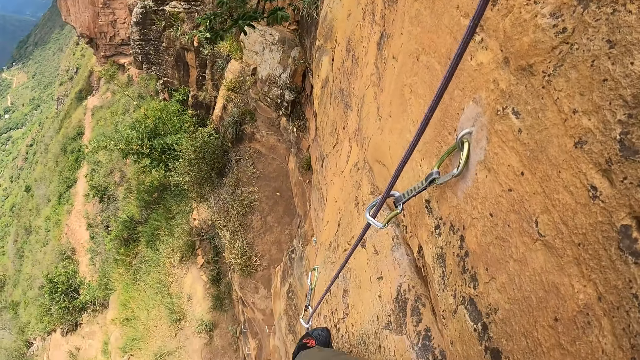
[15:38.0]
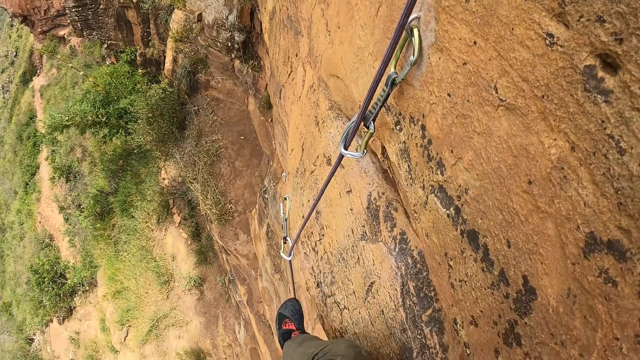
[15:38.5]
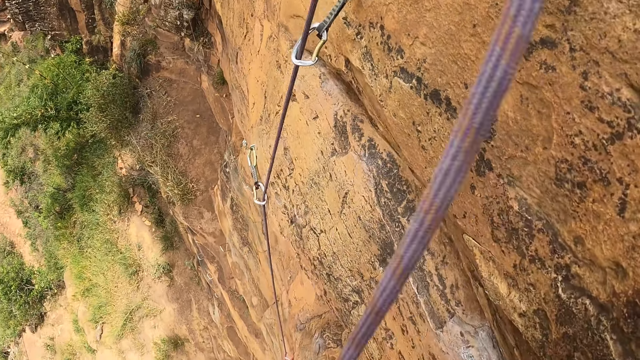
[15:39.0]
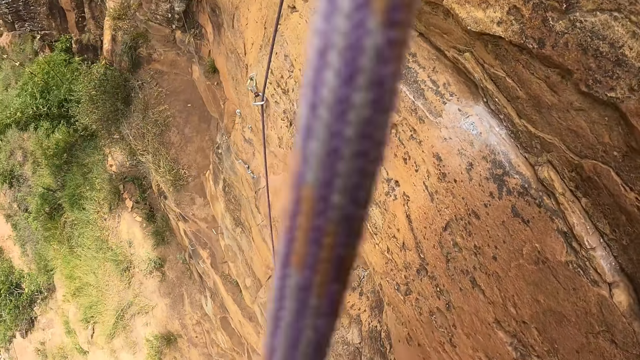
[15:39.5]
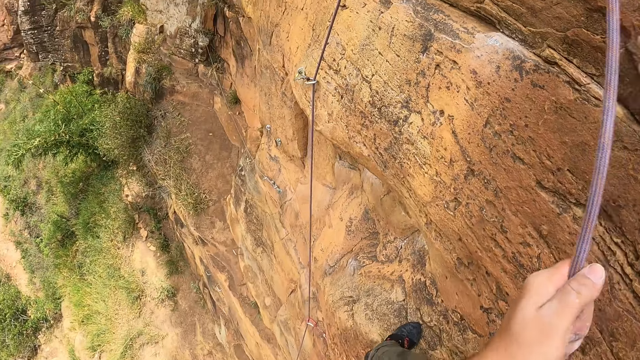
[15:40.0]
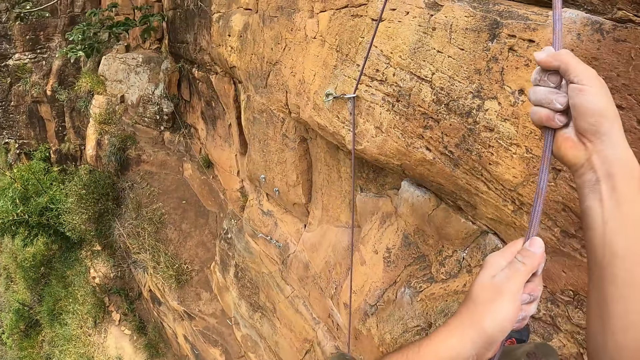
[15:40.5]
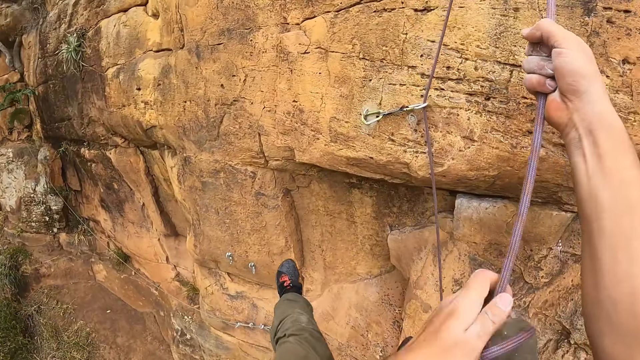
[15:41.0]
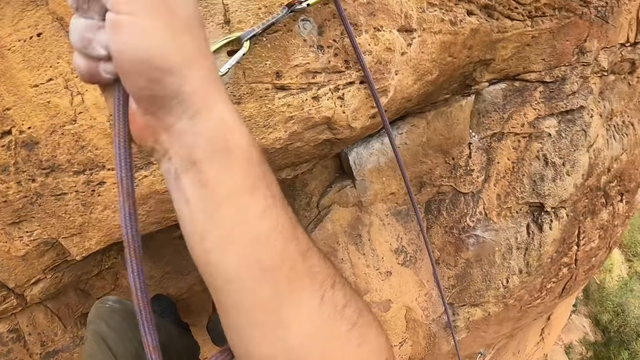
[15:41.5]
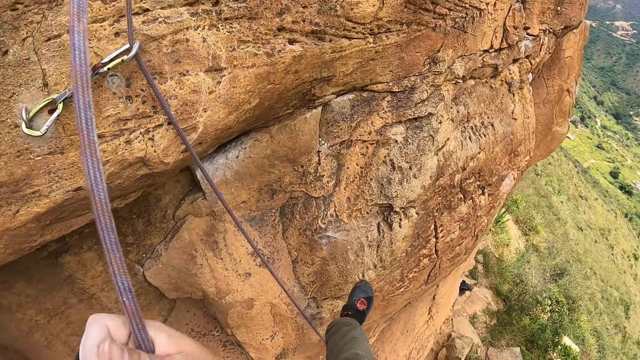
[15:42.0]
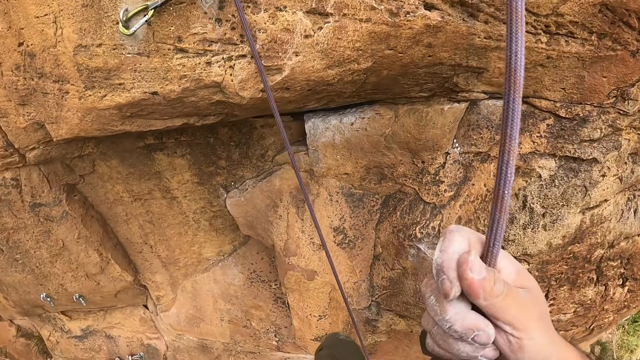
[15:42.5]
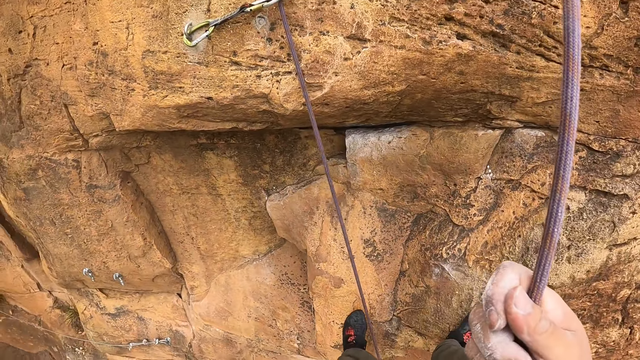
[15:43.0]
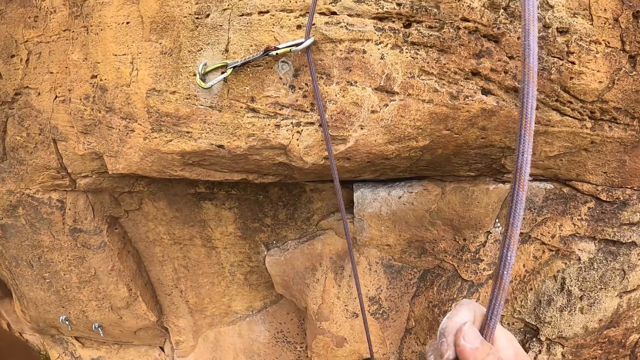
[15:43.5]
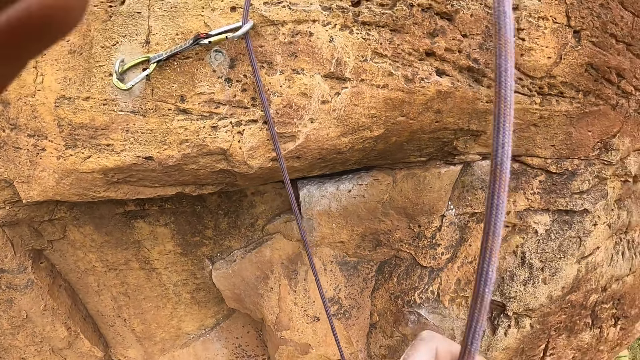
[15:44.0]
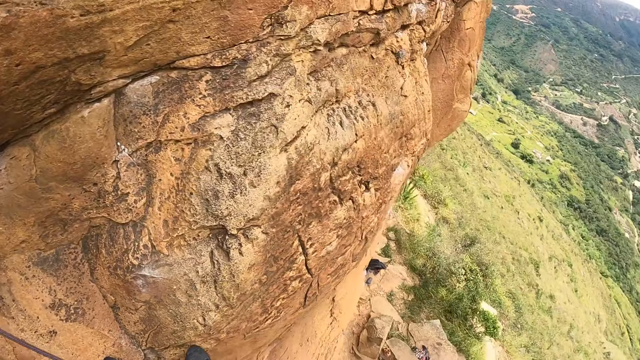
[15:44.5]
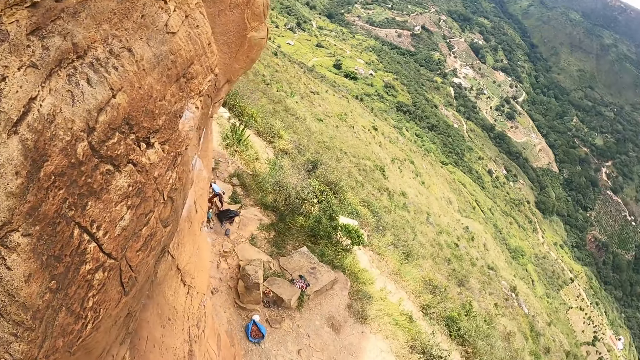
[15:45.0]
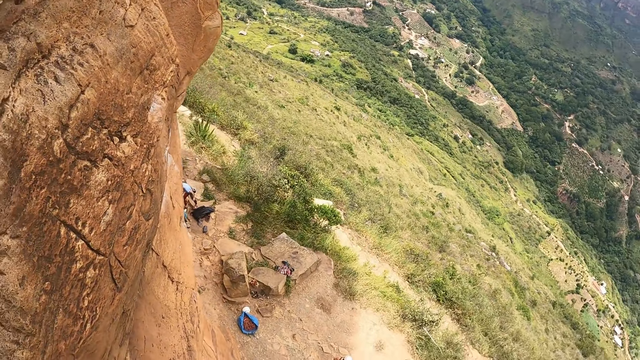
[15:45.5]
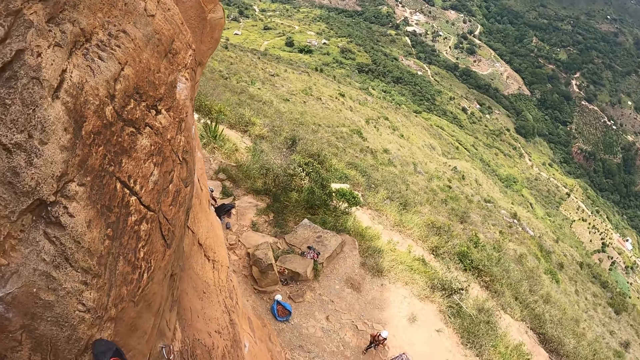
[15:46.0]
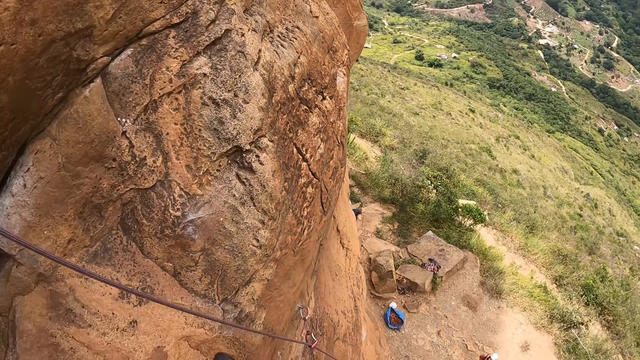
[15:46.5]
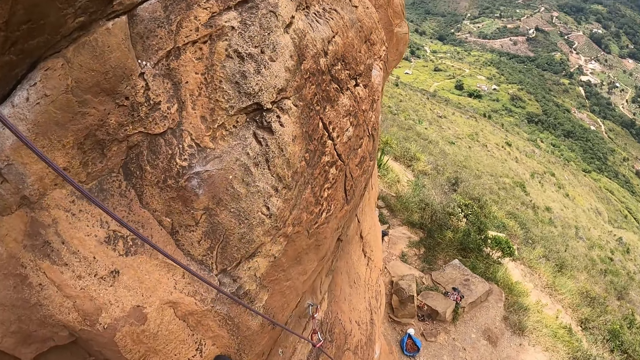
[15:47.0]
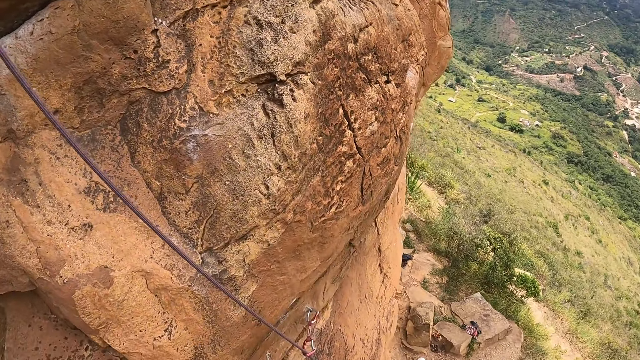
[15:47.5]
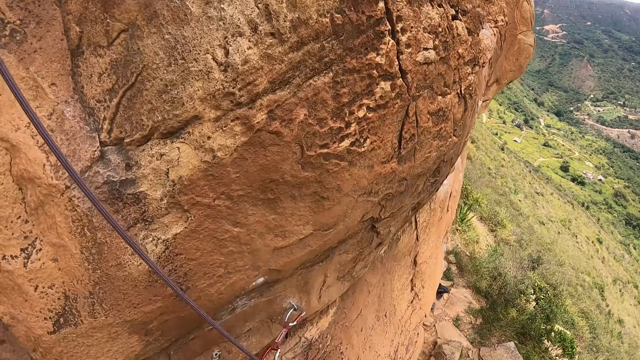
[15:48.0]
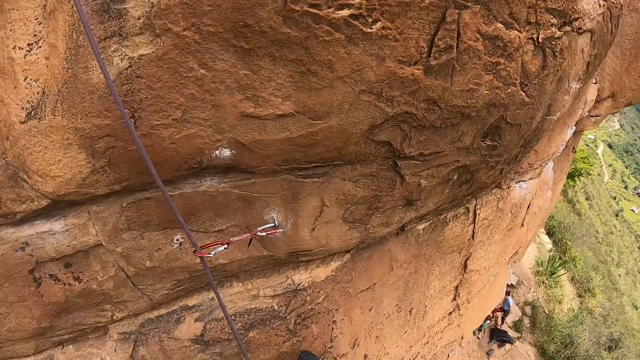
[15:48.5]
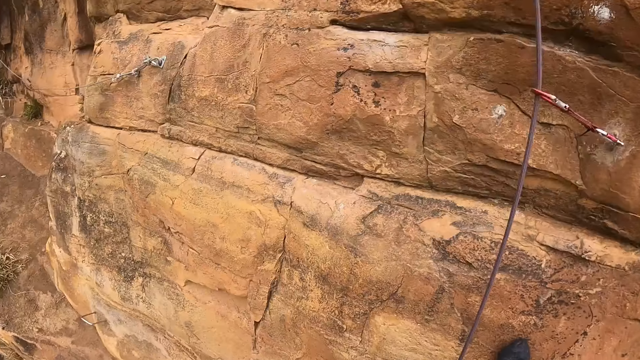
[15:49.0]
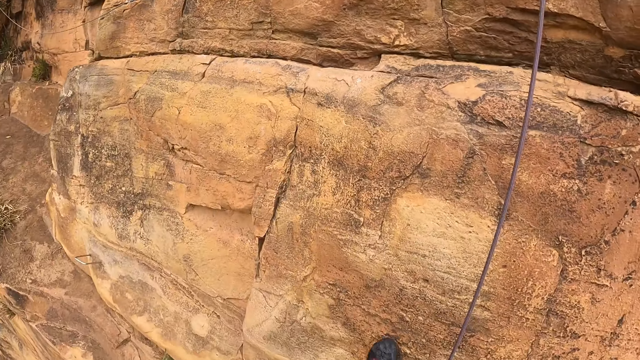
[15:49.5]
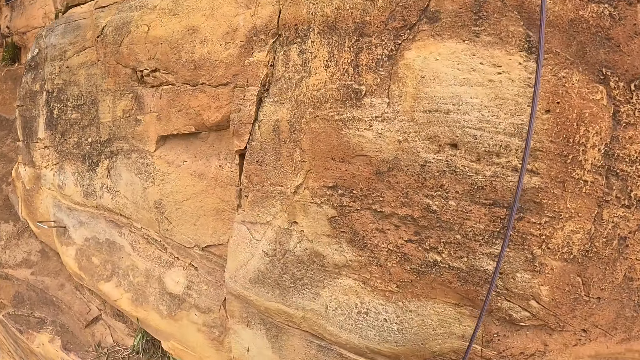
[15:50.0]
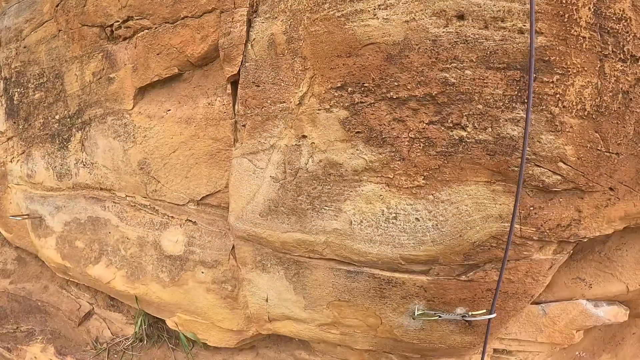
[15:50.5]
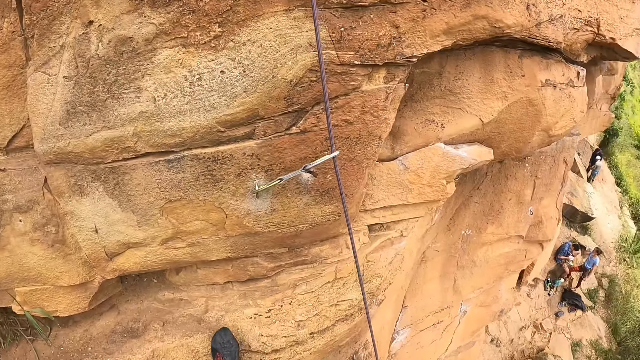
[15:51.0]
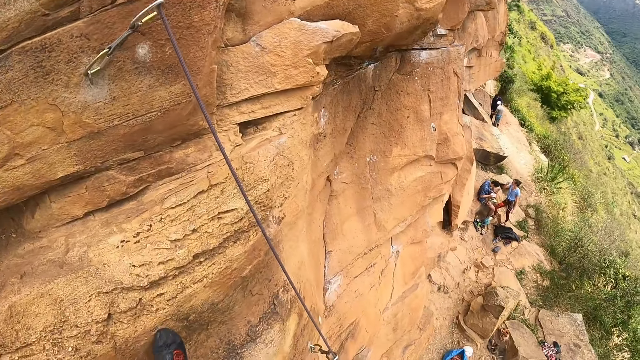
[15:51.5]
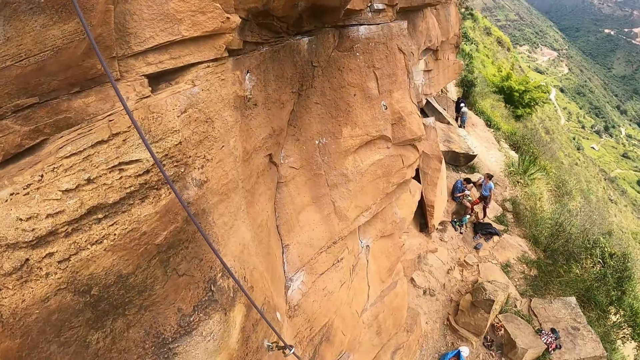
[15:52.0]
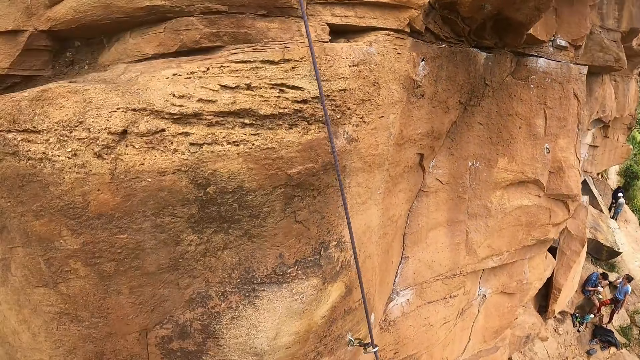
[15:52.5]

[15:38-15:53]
The camera wearer holds a rope. They climb down the rock. They look down the rocky cliff. They climb down the rock.

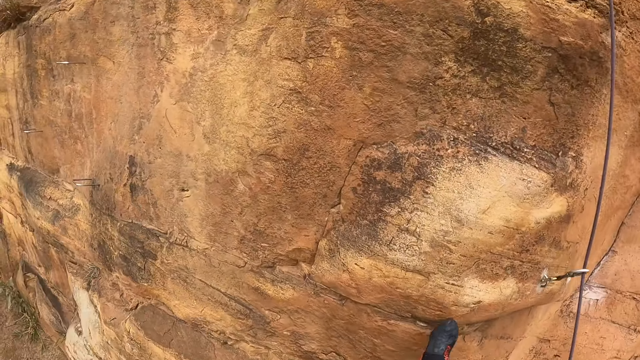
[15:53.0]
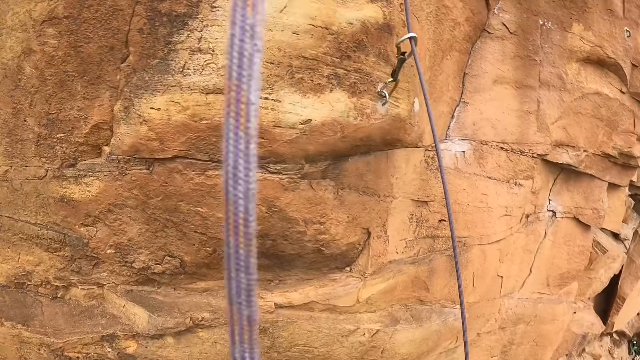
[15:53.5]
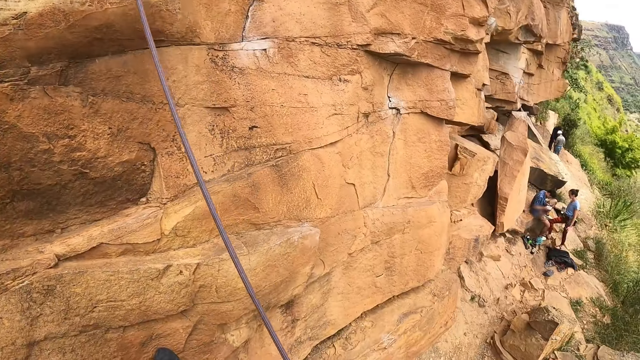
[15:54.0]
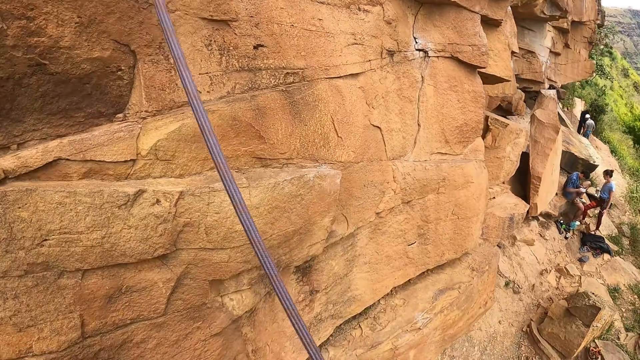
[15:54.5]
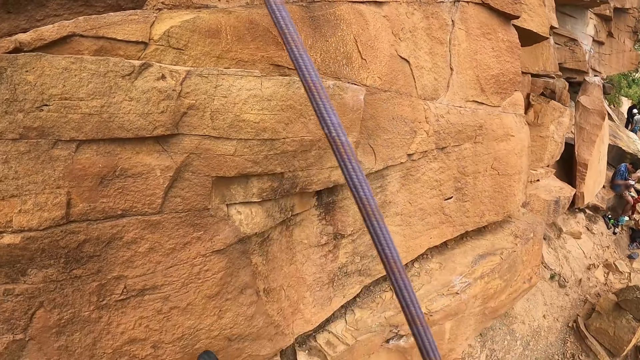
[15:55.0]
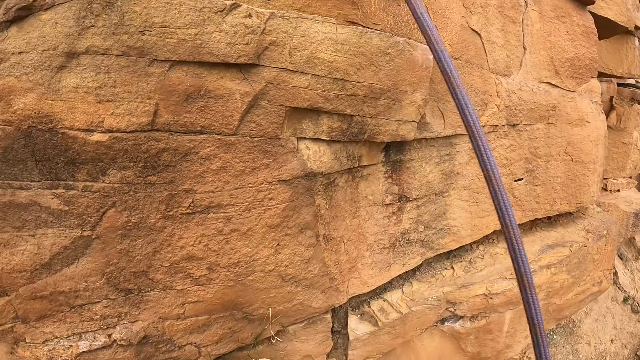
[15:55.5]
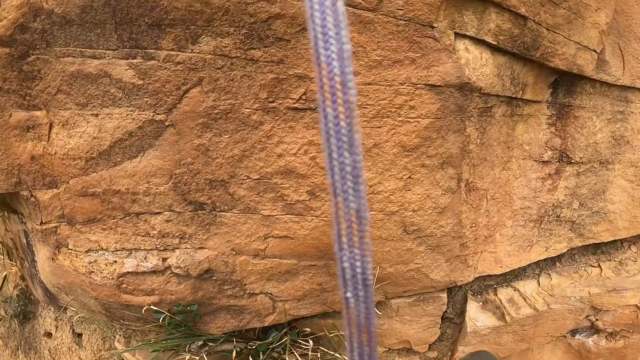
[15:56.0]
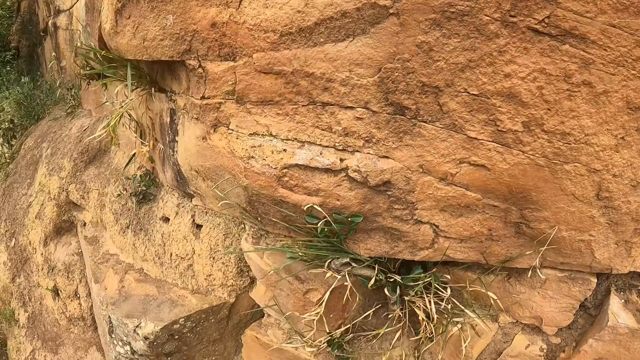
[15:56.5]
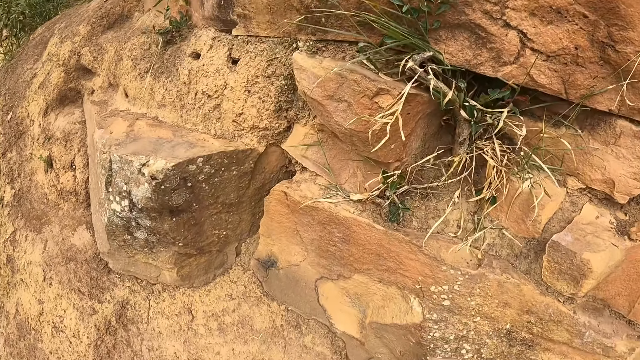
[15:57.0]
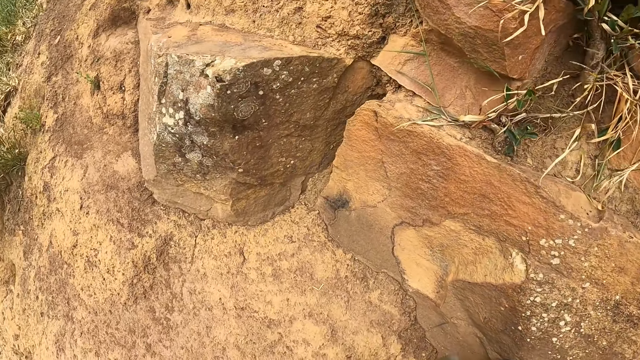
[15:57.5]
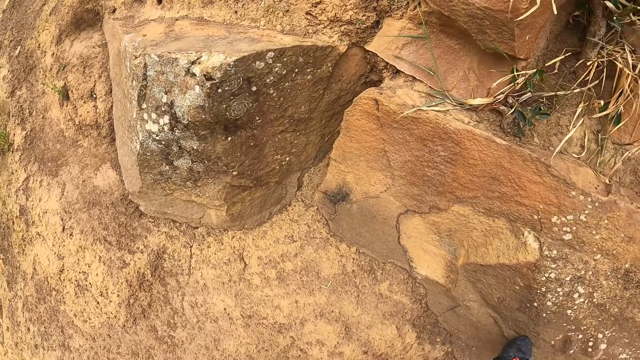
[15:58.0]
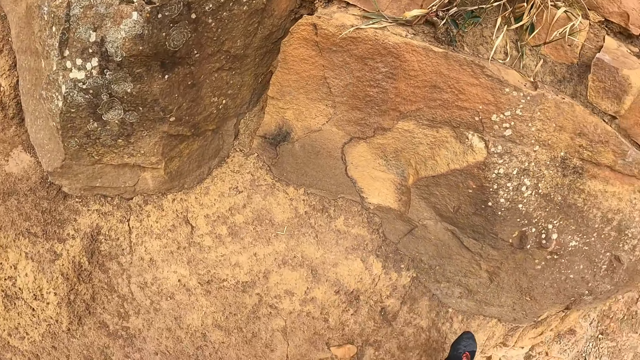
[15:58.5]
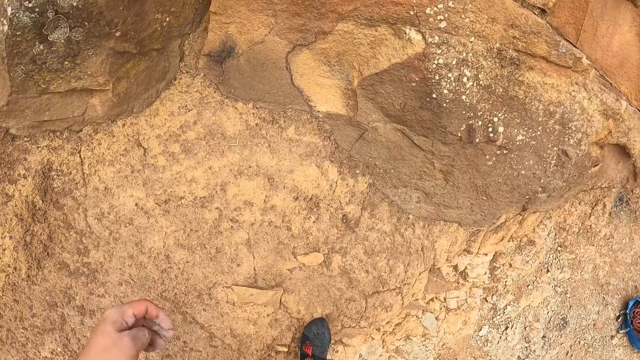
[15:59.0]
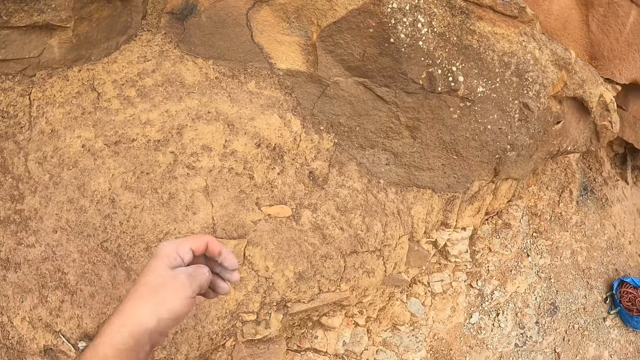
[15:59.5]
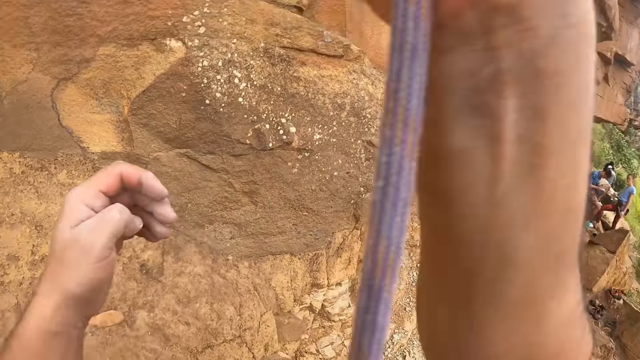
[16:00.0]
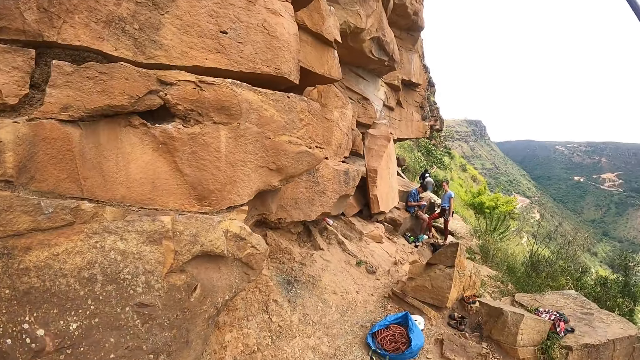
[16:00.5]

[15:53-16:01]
The camera wearer moves down with ropes.
